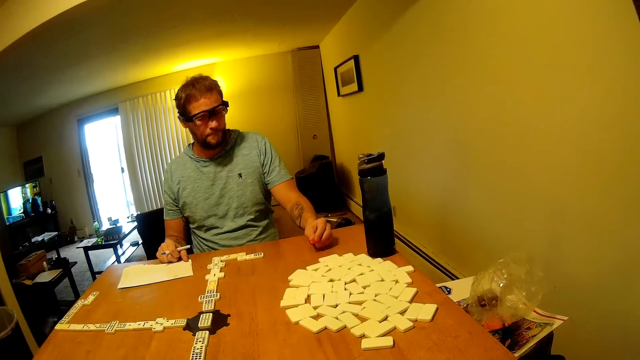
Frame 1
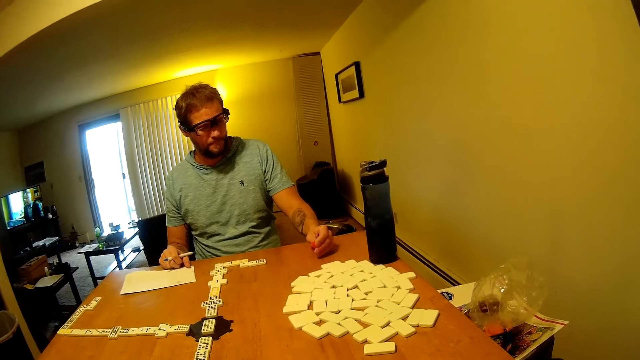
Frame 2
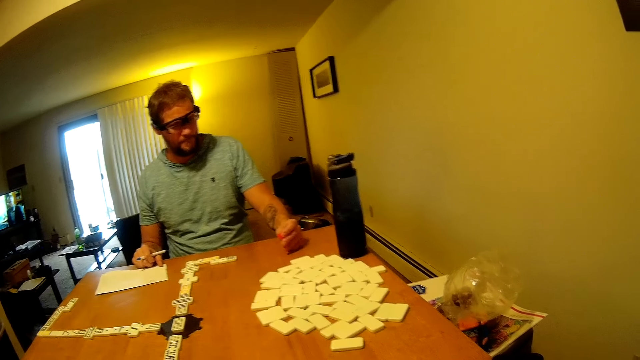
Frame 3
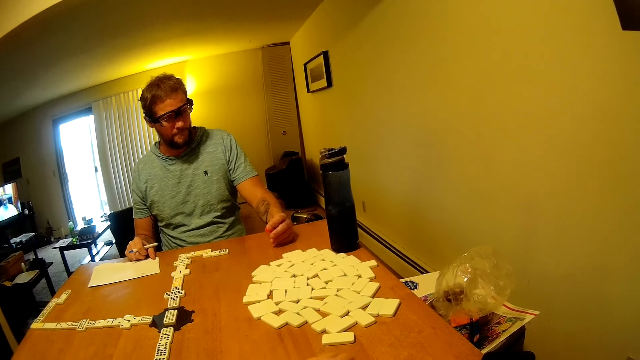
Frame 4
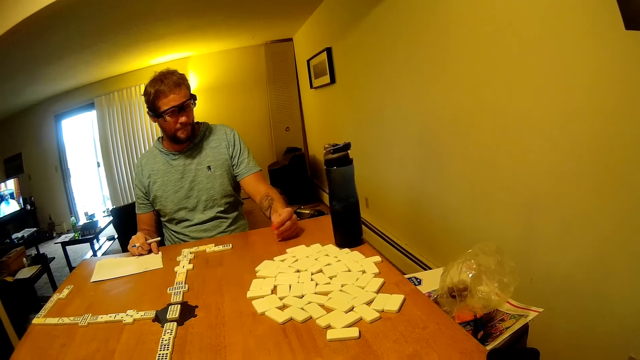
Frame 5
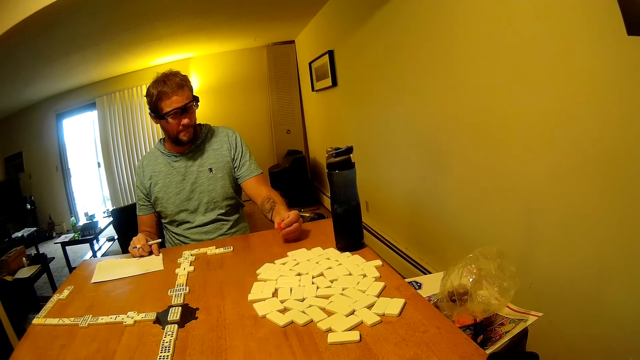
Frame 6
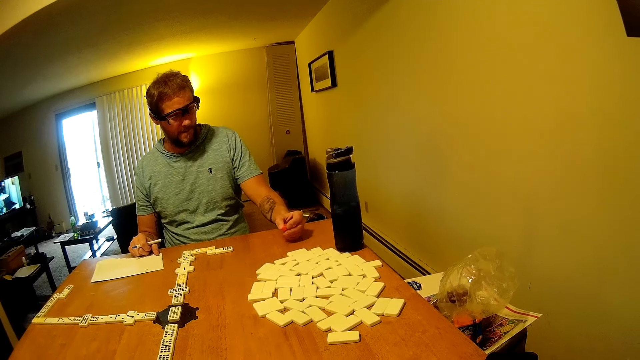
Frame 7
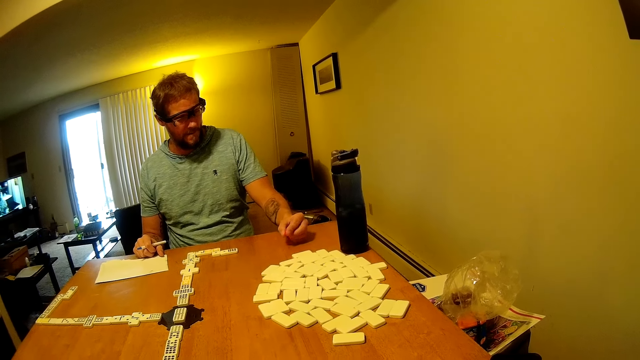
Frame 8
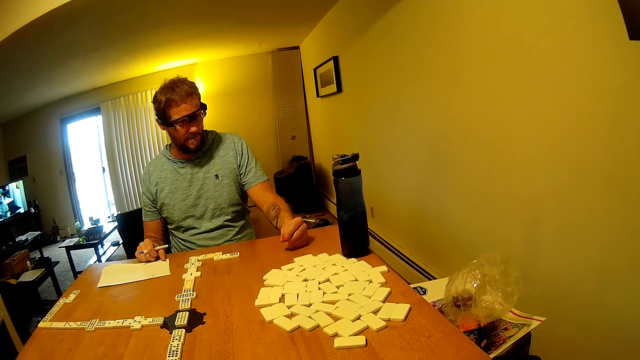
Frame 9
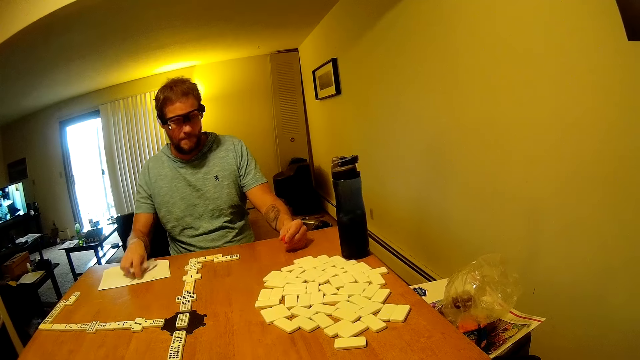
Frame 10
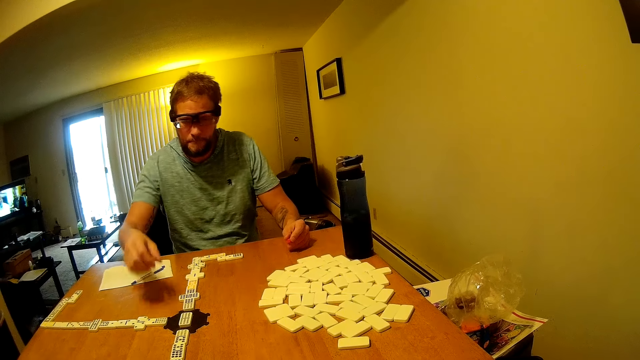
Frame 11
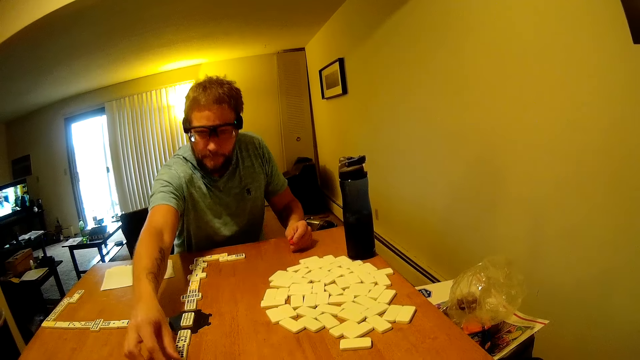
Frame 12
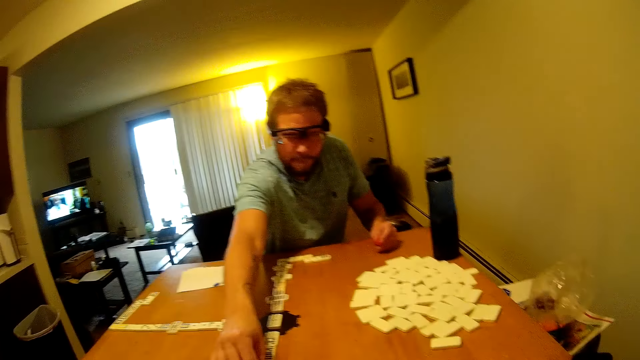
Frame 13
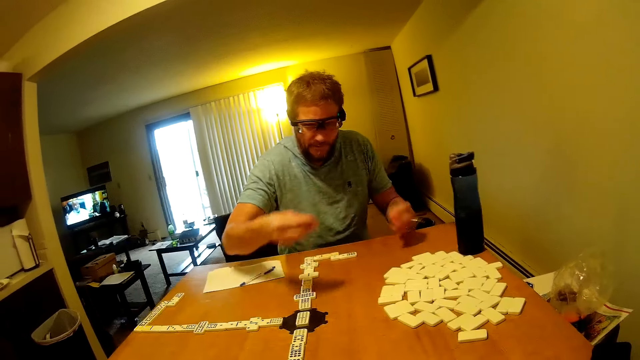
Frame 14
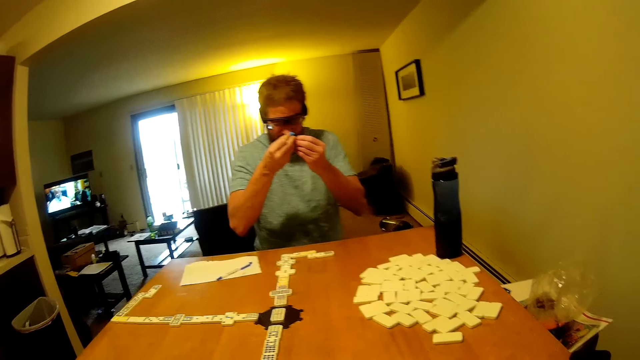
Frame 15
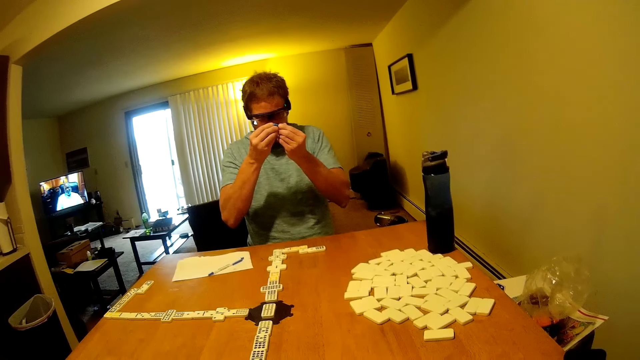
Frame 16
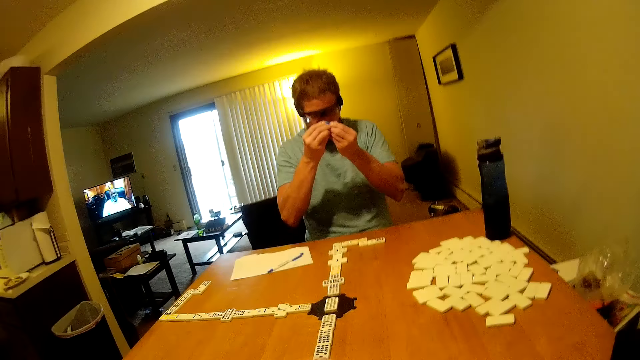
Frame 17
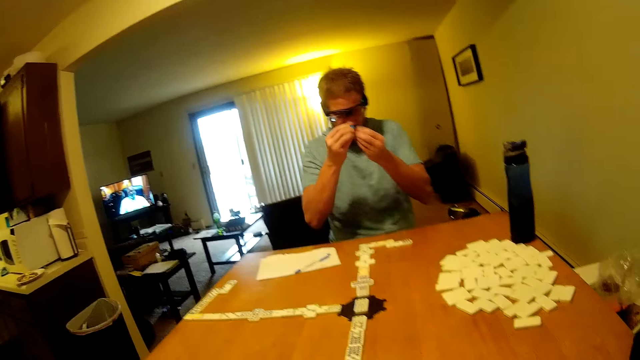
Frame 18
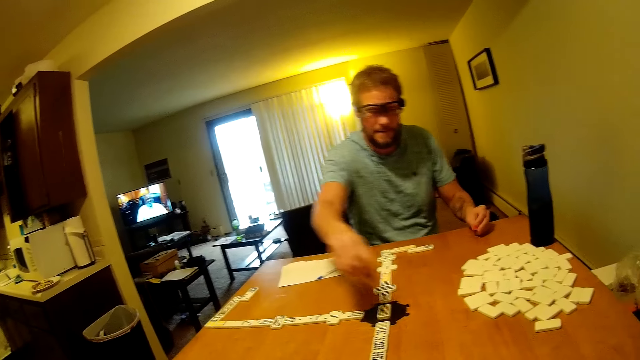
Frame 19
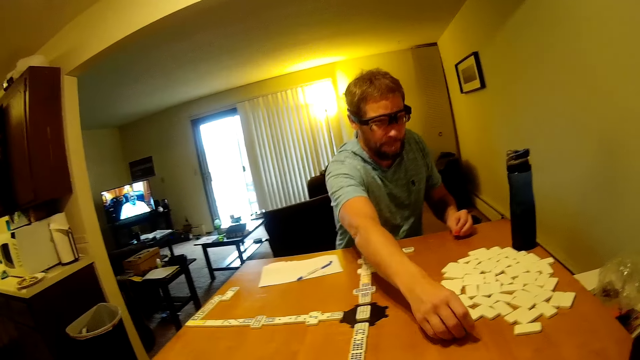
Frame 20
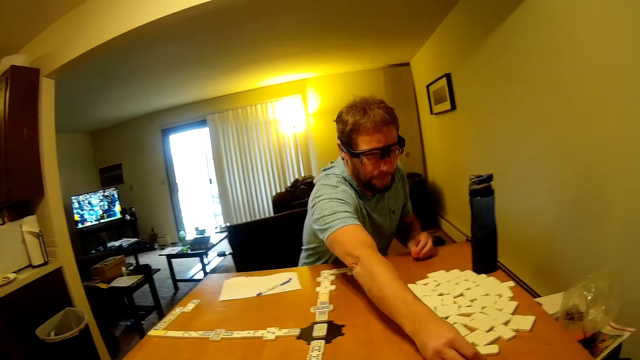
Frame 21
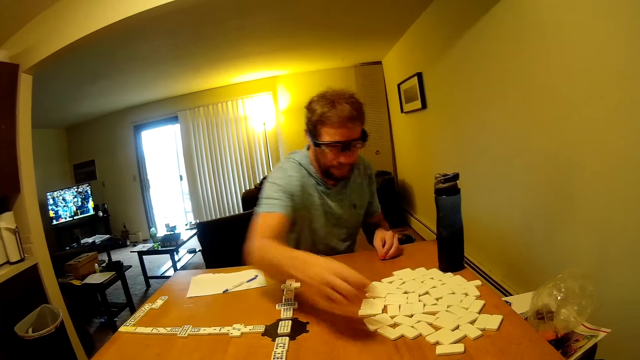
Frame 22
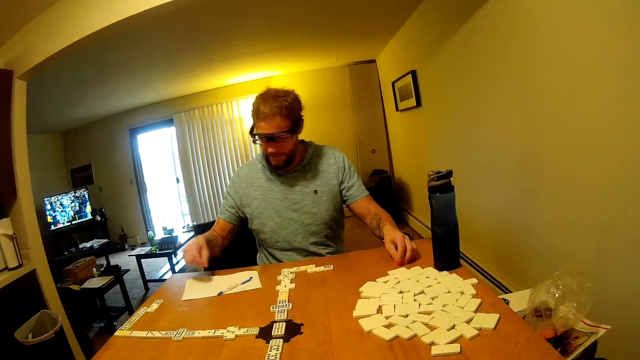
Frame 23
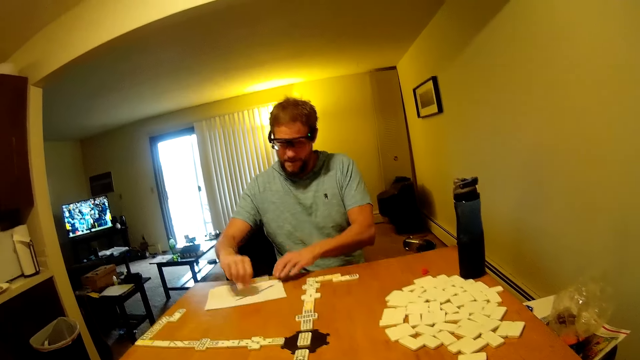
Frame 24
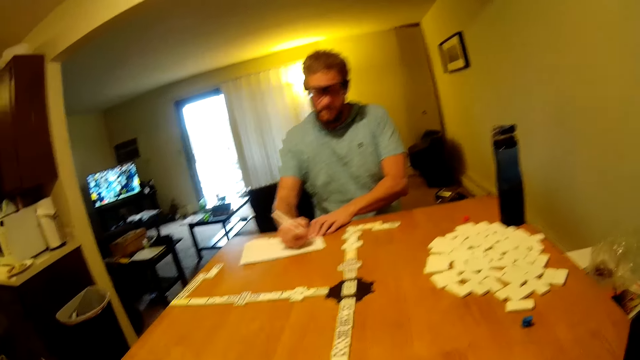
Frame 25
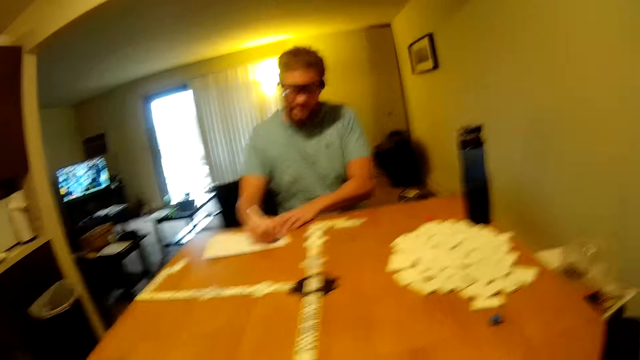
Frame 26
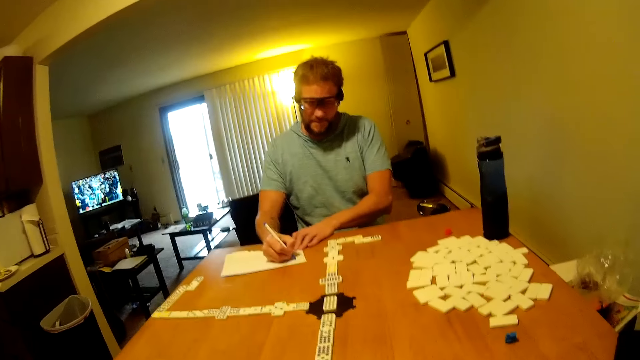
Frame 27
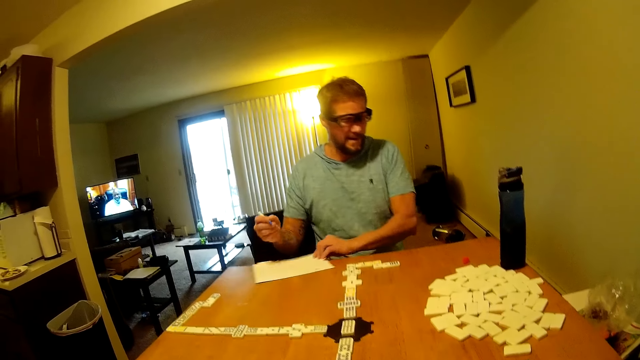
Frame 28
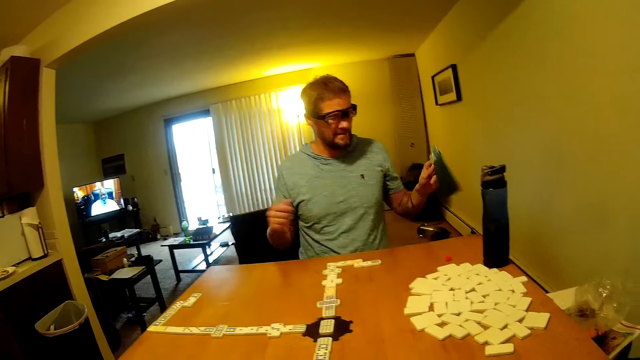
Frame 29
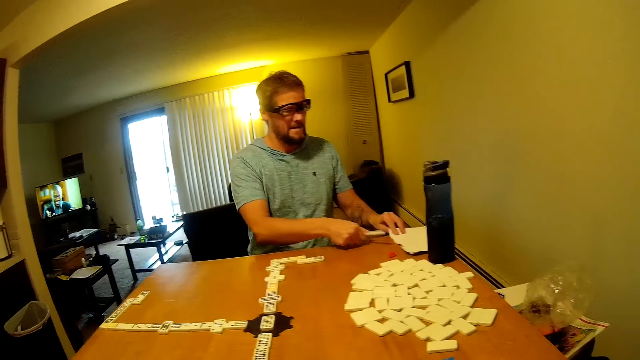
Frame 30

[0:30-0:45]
A man stares at something in the hand. He places the pen on the scoring paper. He picks up an object from the table, sniffs the object, and places the object on the nose. He places the object on the table. He places the domino marker on the table, picks up the pen from the scoring paper, and writes on the scoring paper. He lifts the scoring paper from the table.

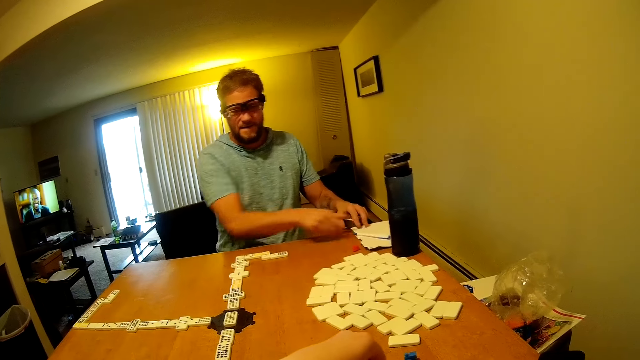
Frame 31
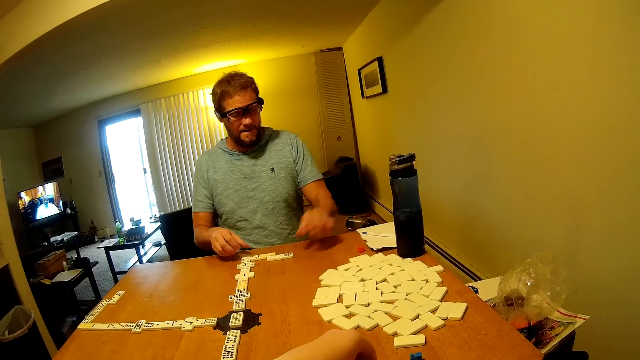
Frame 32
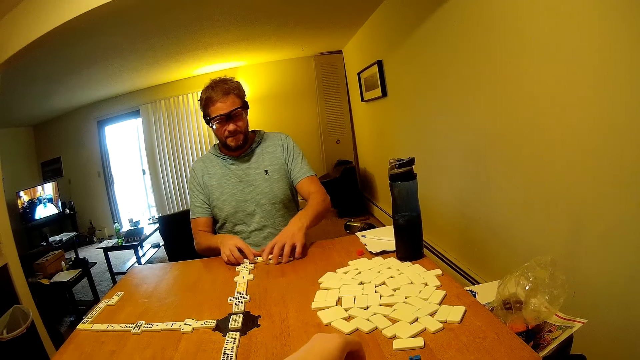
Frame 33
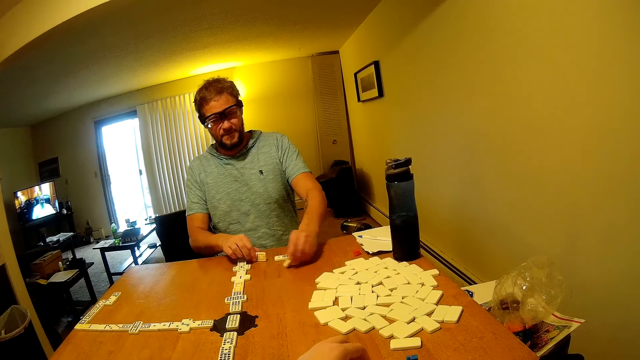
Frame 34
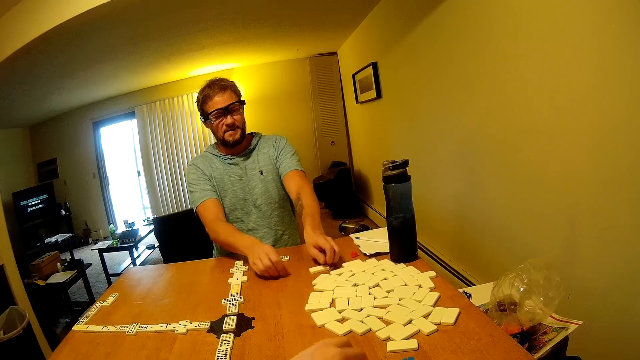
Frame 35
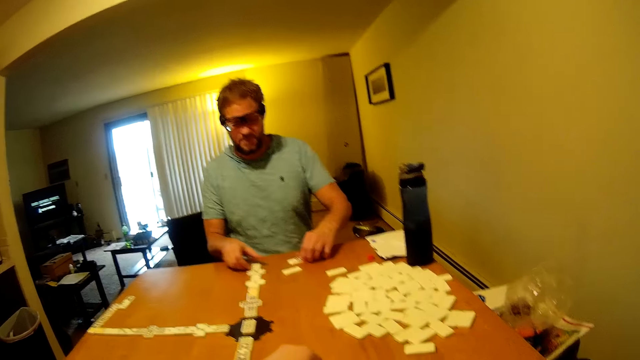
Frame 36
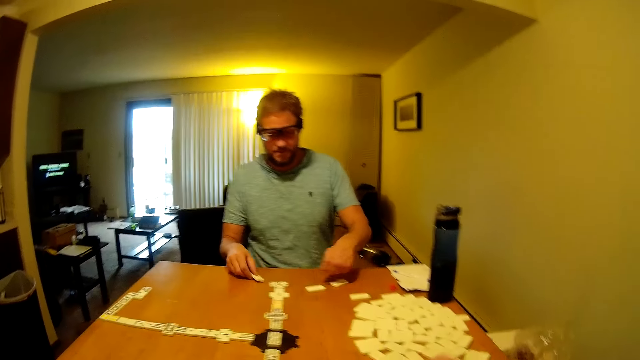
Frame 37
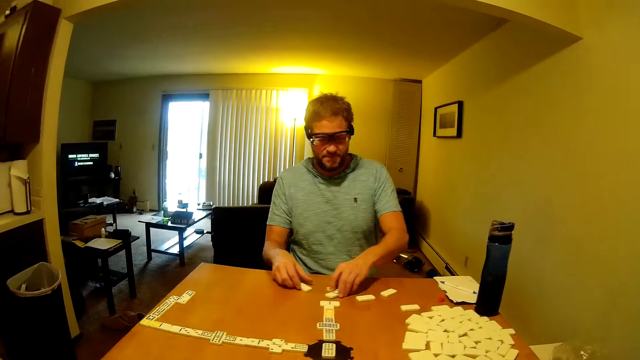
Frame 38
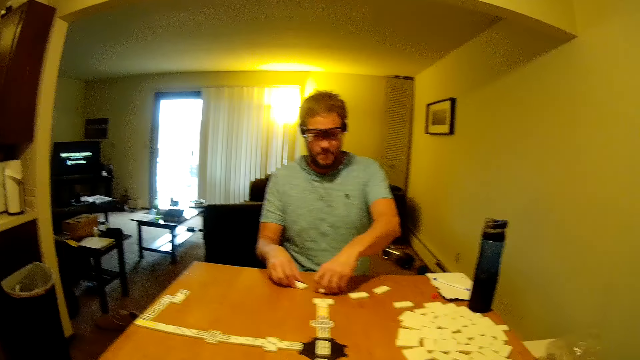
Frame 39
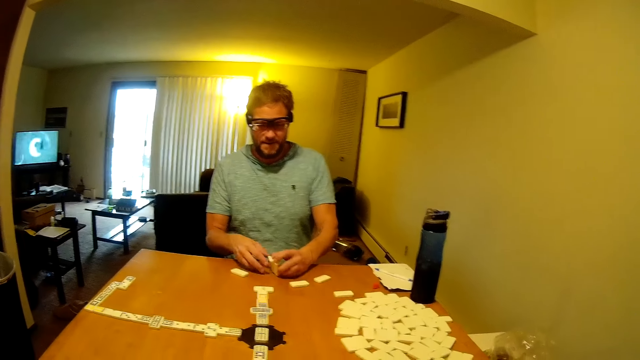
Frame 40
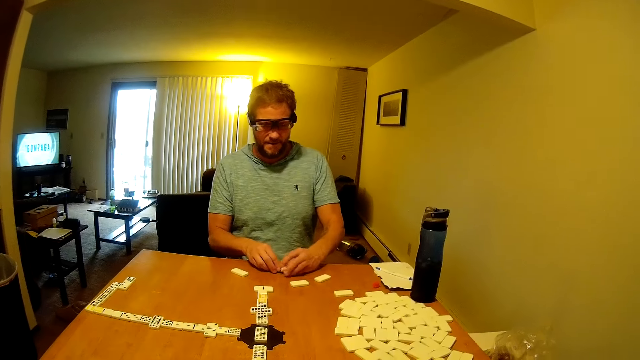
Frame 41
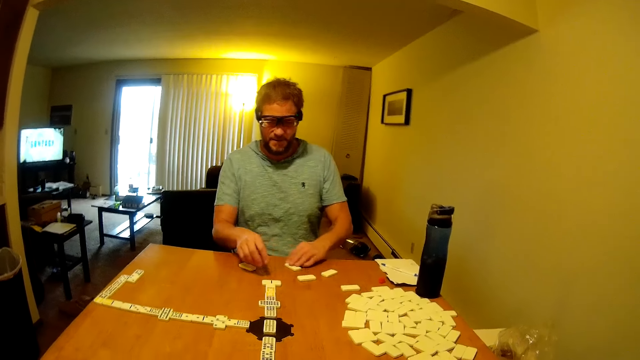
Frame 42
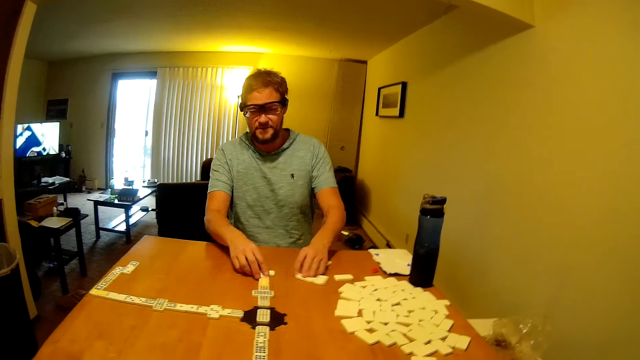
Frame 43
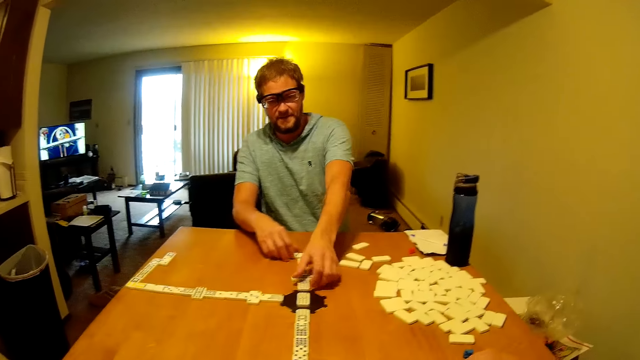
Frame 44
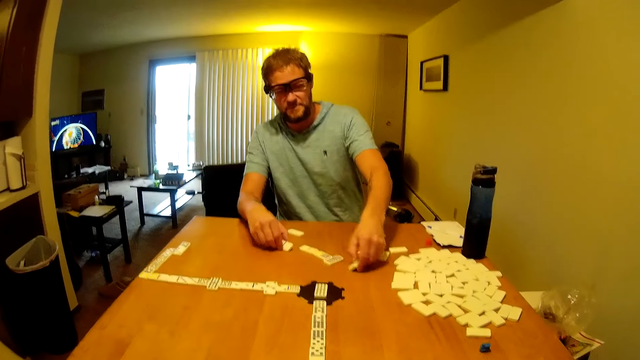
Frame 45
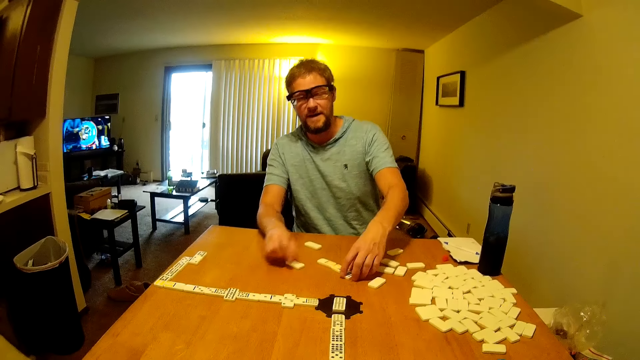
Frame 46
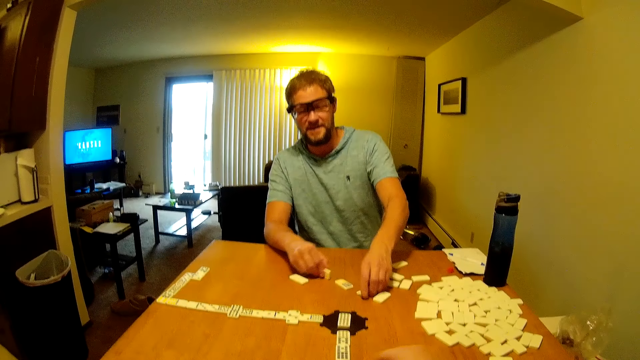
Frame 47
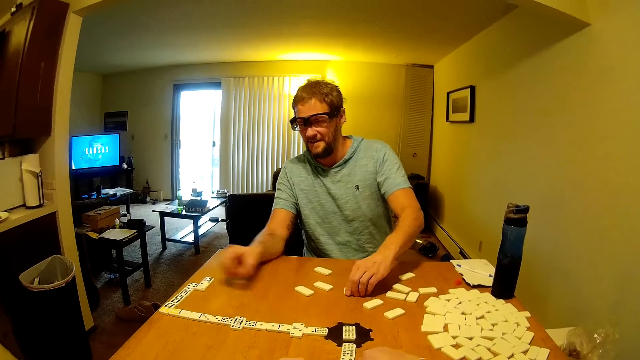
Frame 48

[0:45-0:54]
A man places the scoring paper on the table and places the pen on the scoring paper. He moves the dominoes on the table and turns the dominoes on the table.
